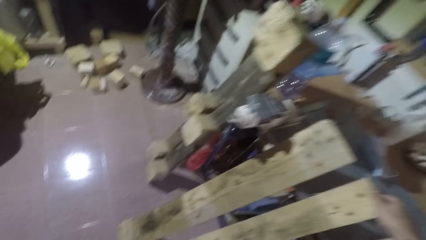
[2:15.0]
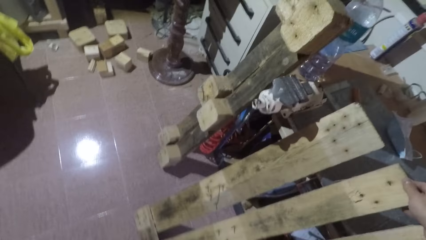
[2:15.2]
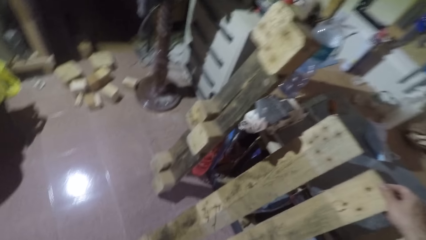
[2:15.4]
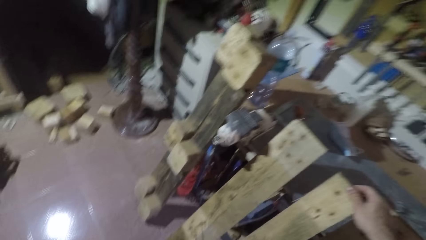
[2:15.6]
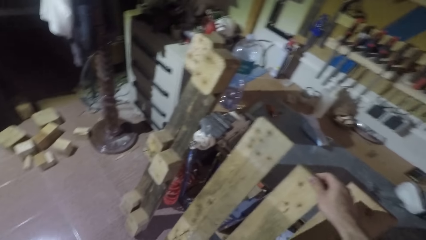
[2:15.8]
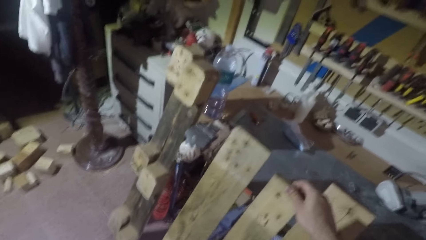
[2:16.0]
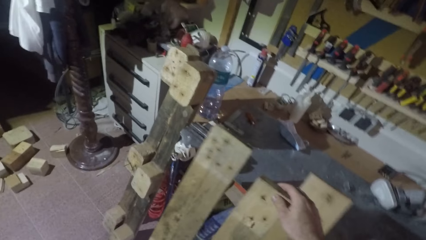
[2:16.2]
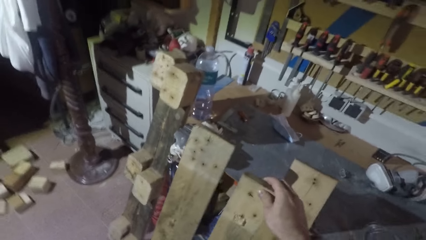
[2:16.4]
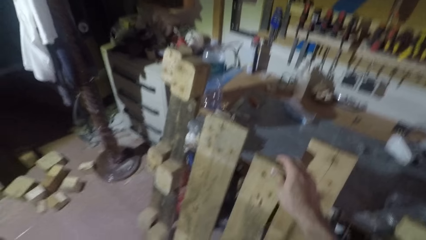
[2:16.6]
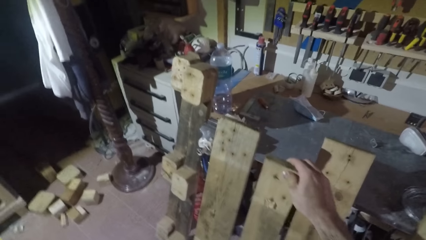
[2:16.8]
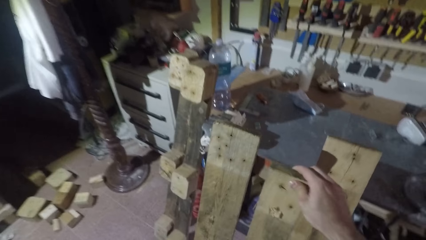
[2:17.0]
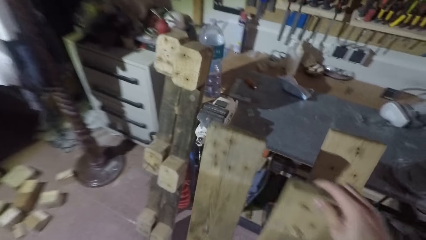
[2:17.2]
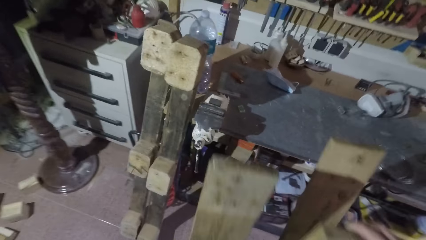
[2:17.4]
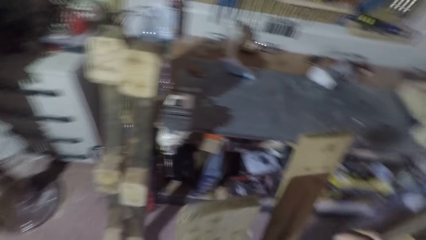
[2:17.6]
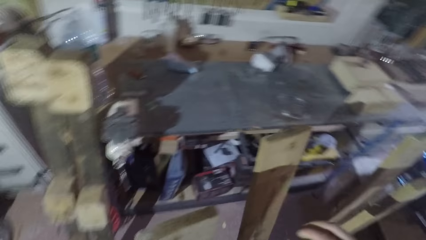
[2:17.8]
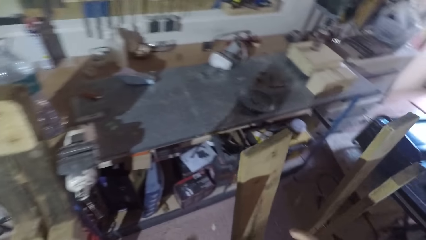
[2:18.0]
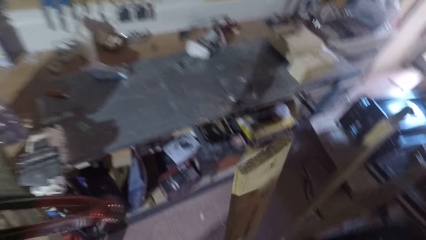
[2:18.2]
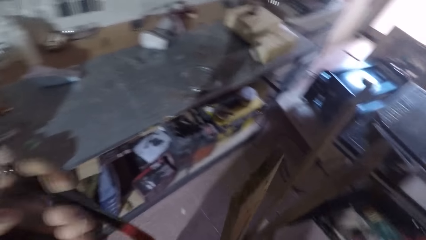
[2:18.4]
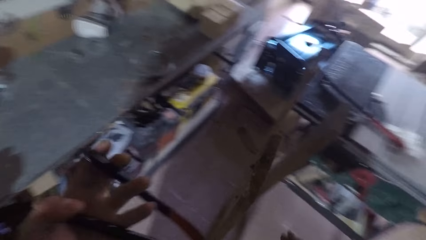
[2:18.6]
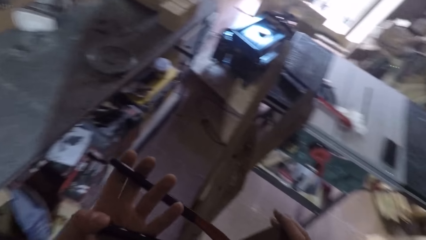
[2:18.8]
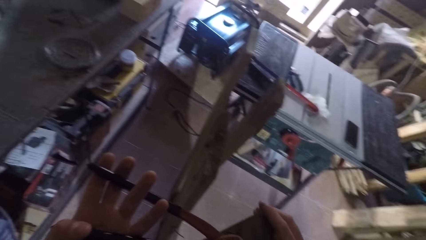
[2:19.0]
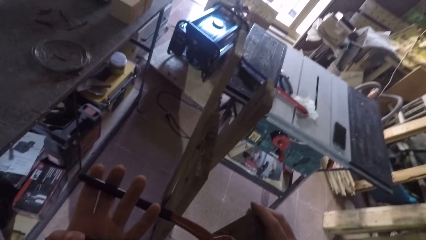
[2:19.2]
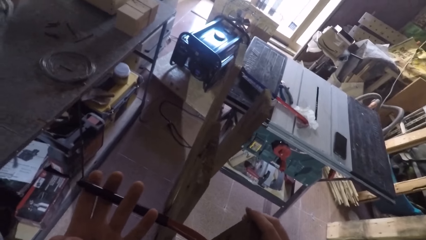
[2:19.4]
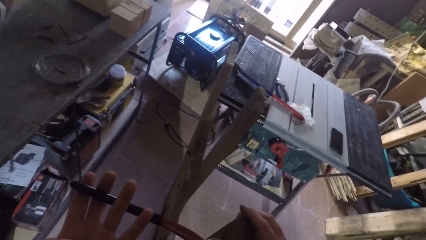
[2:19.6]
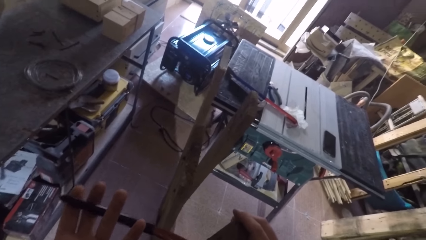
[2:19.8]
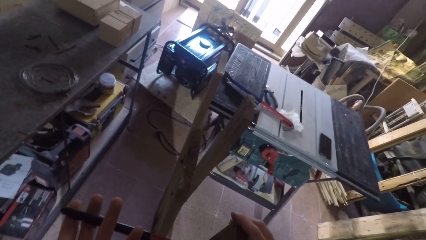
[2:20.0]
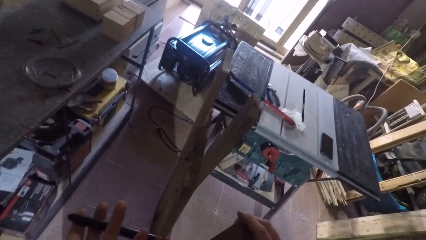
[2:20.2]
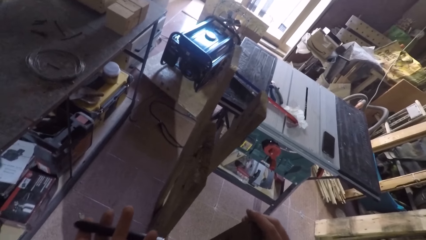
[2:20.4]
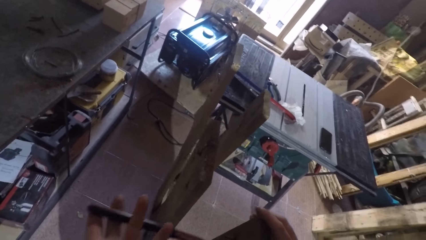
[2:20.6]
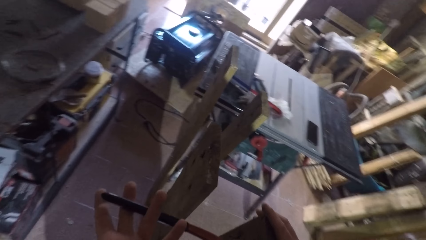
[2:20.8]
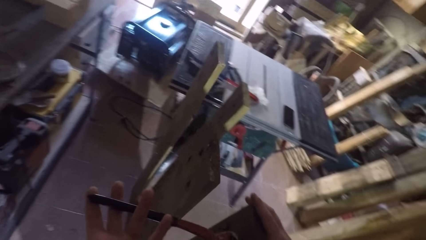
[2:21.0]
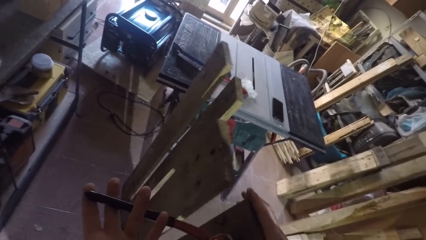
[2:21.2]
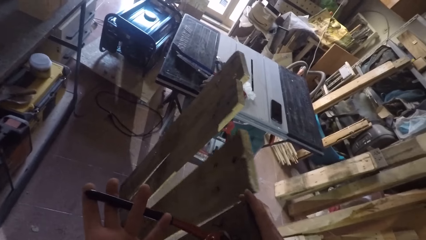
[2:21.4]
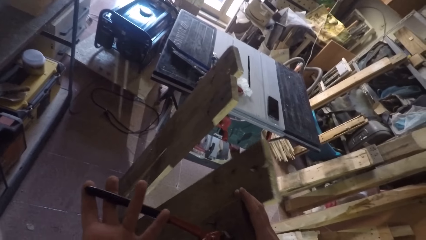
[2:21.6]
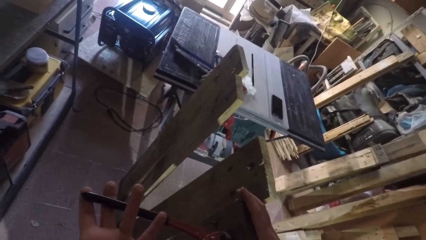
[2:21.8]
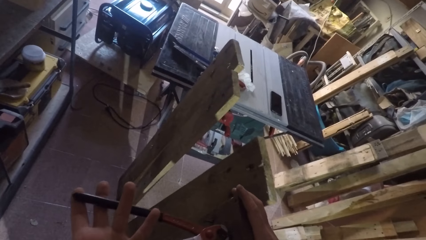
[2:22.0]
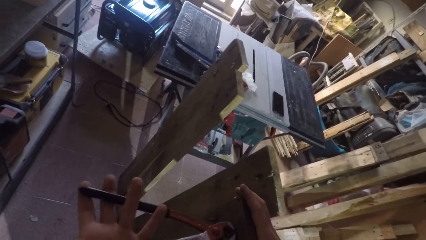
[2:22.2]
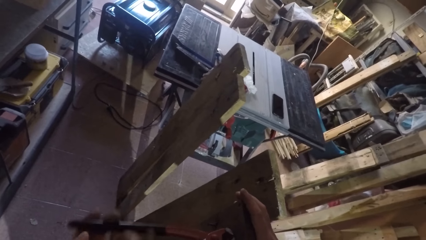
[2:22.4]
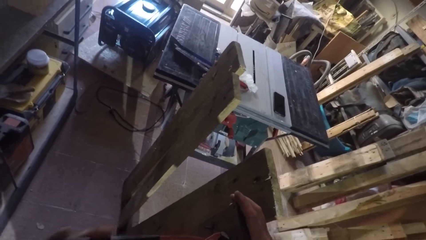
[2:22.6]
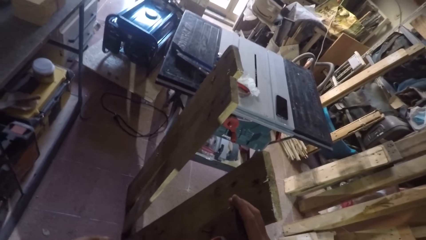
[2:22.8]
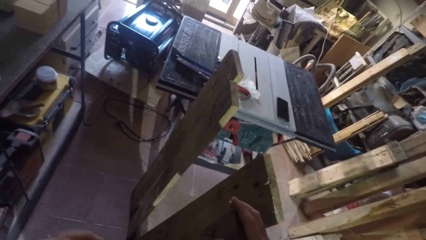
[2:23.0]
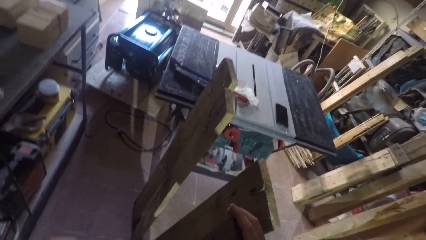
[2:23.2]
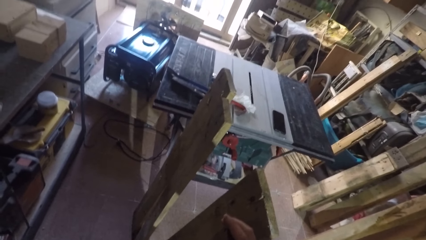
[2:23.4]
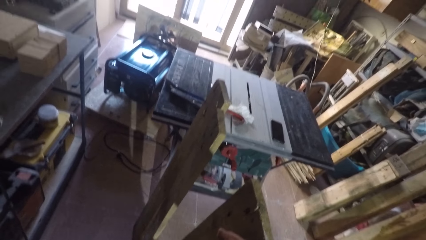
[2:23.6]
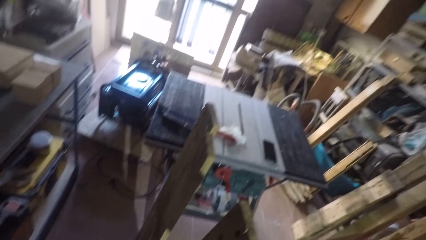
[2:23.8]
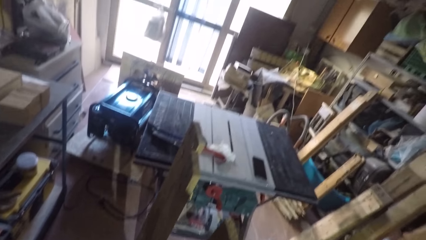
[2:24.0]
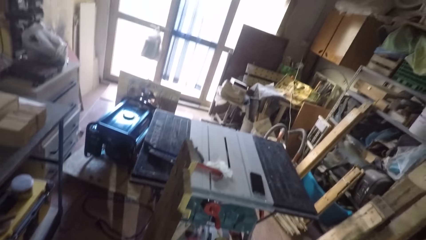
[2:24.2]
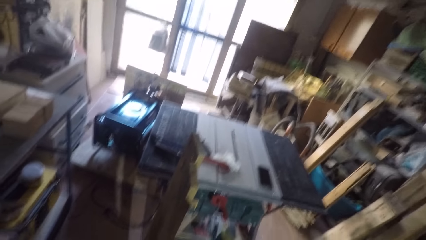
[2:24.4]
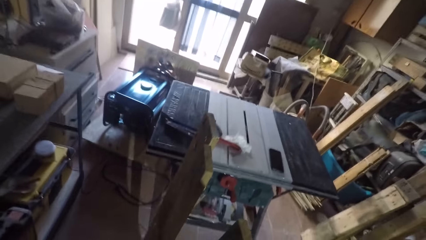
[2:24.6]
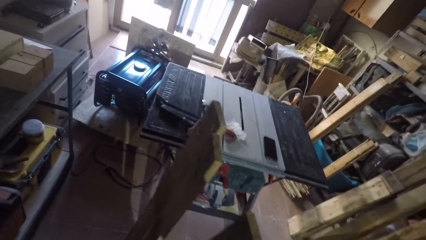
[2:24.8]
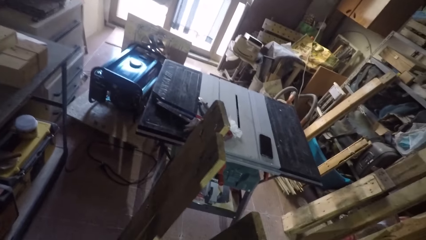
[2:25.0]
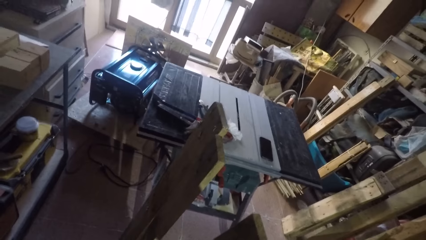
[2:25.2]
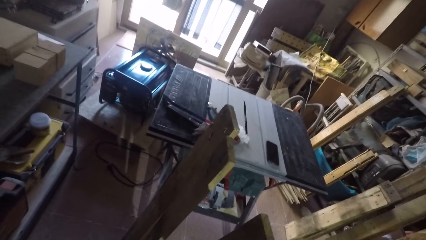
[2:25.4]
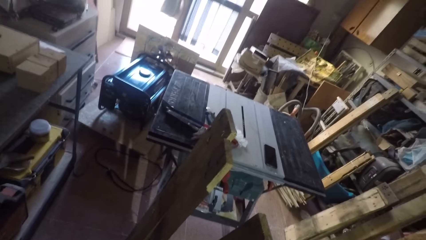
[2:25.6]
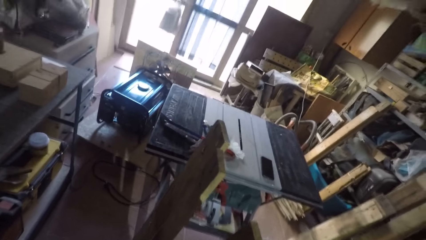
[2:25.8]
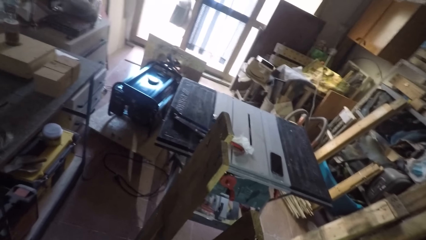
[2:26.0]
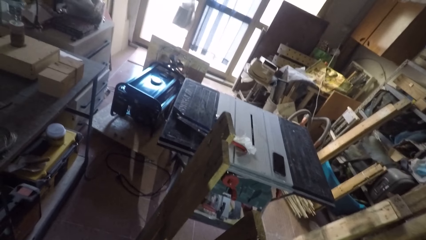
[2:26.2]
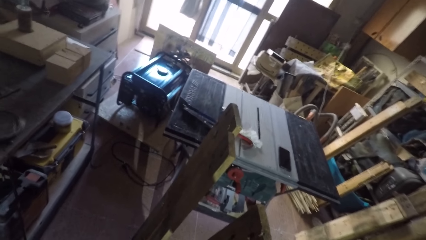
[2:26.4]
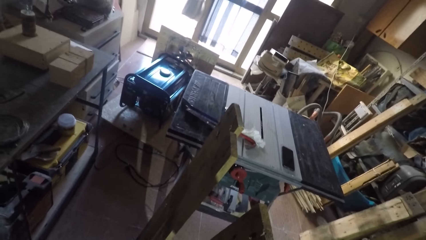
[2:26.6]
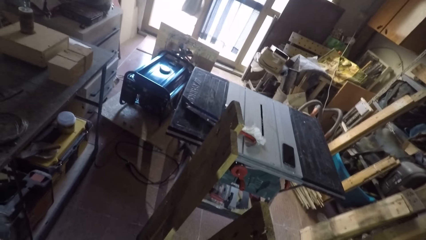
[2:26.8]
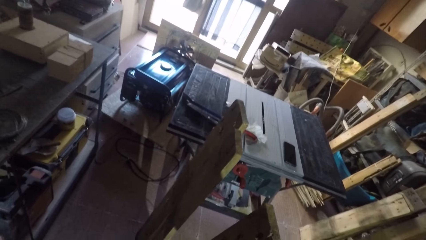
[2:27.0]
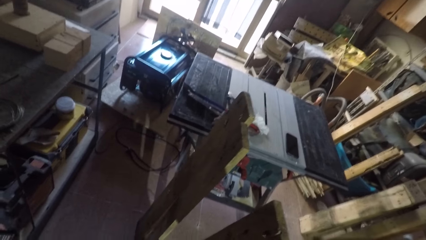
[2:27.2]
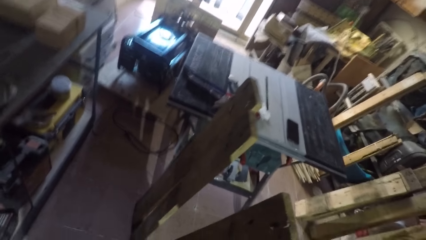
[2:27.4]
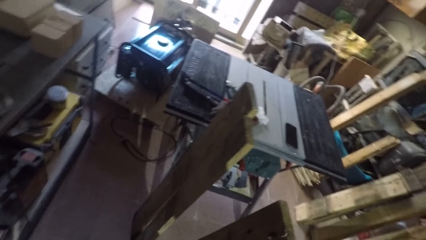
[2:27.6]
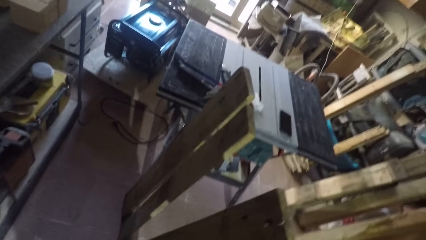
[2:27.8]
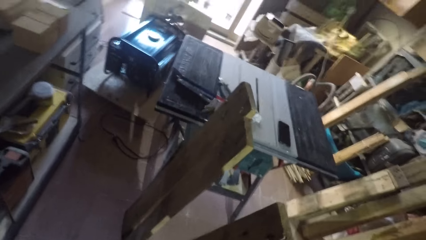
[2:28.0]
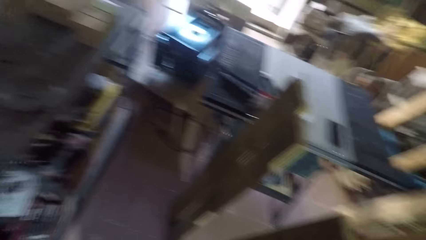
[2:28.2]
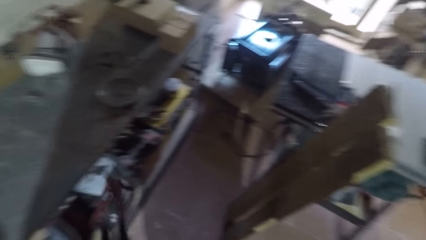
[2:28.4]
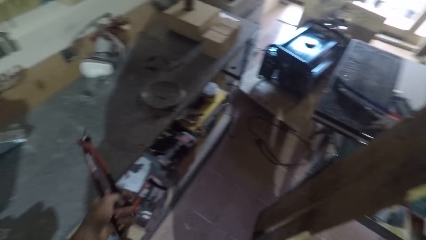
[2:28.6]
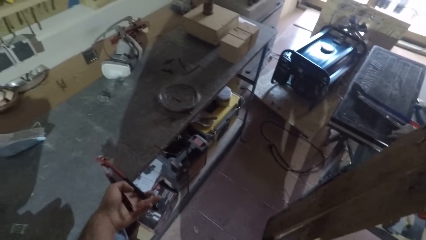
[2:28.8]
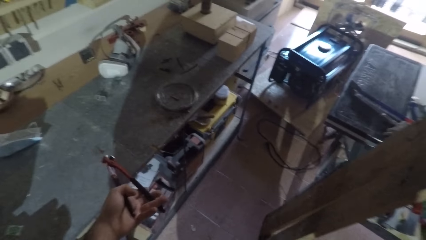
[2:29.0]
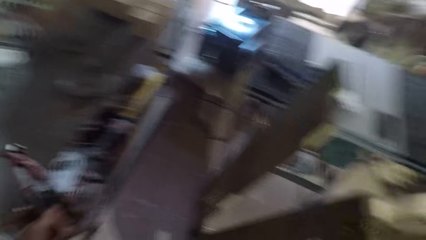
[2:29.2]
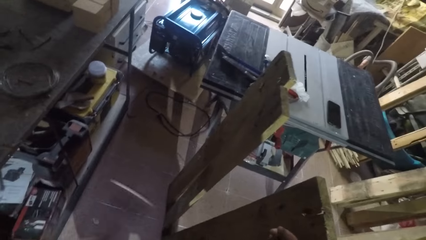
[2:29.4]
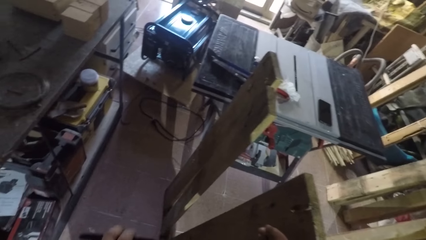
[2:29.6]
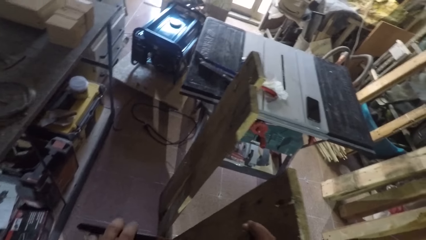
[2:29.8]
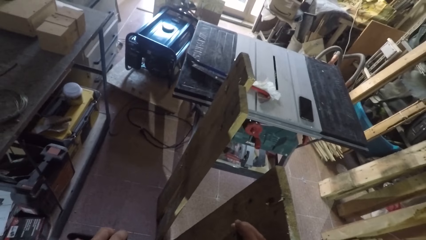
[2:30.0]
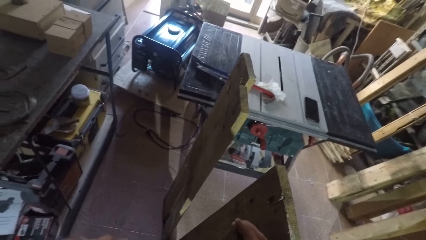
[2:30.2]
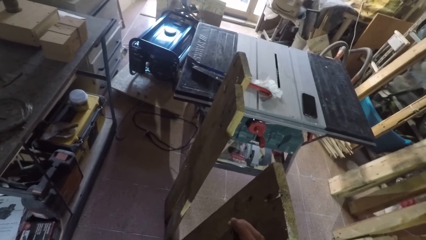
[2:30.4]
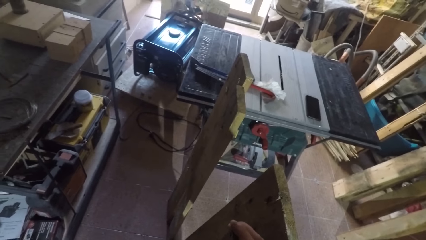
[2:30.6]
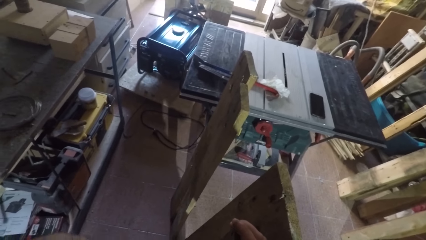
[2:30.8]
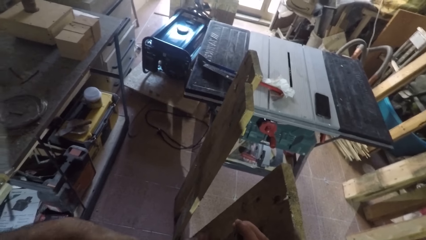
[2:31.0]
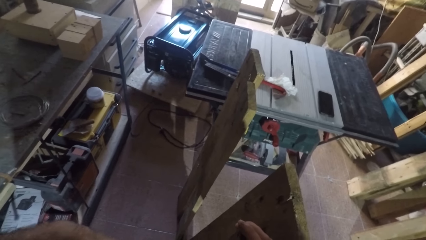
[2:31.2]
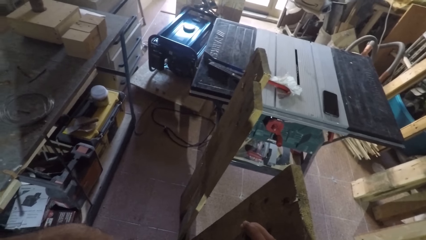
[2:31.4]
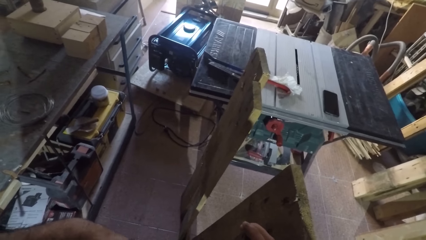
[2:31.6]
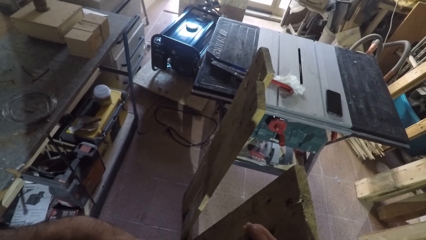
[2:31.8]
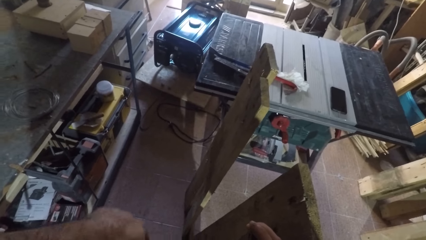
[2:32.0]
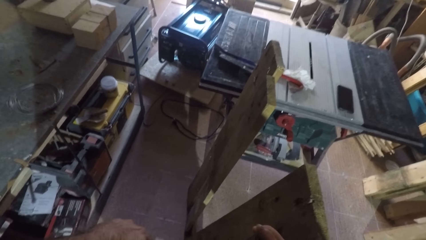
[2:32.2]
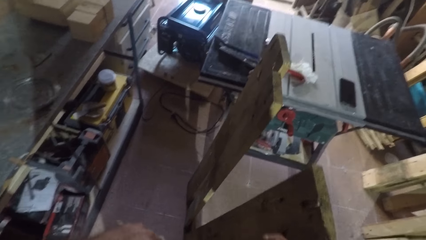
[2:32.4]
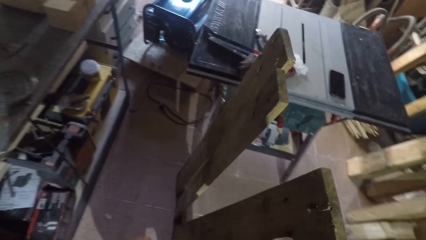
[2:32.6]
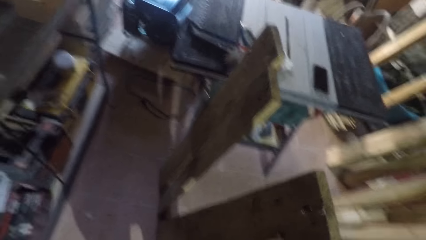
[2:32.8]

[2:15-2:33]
The camera wearer adjusts the wooden frame with his right hand. He holds the timber of a bed base. He uses the pincer on the wooden frame. He holds the pincer or nail puller. He looks around. He drops a nail on the table with the pincer. He uses the pincer on the wooden frame.
